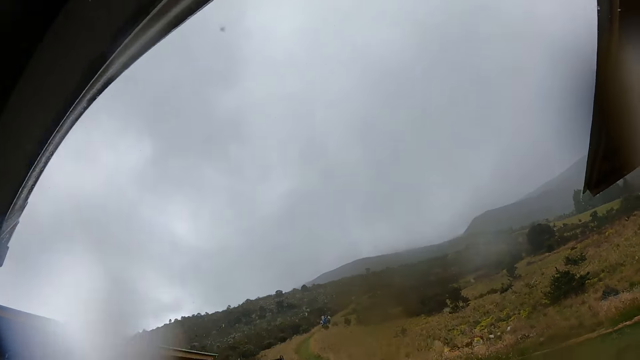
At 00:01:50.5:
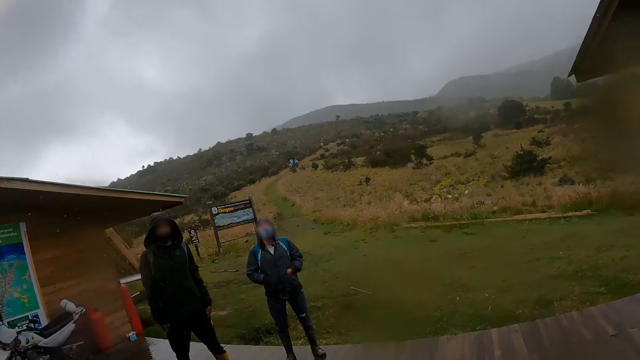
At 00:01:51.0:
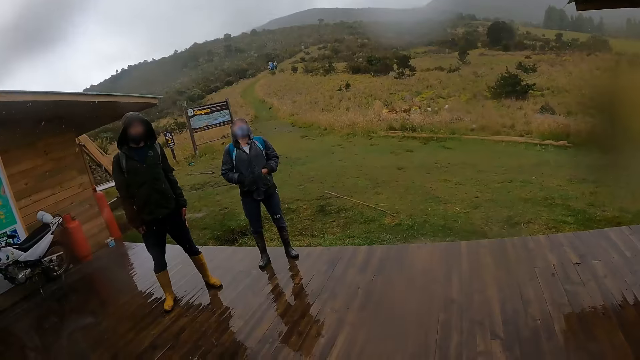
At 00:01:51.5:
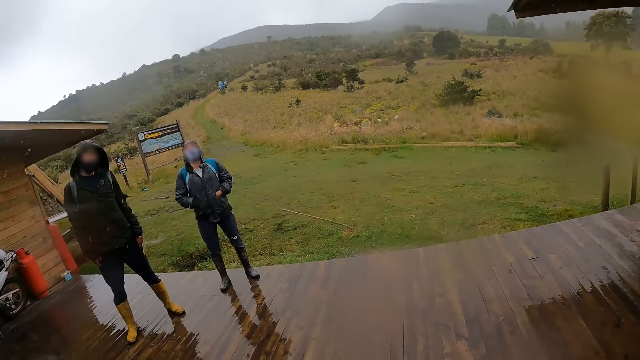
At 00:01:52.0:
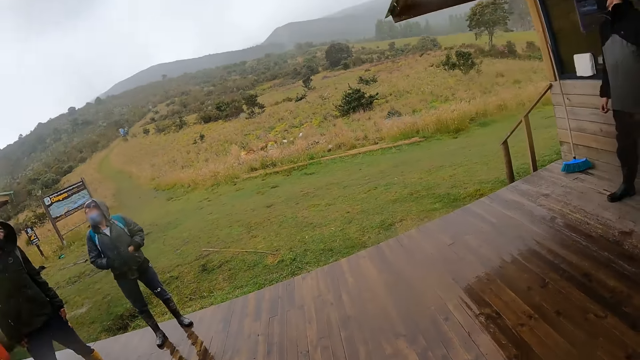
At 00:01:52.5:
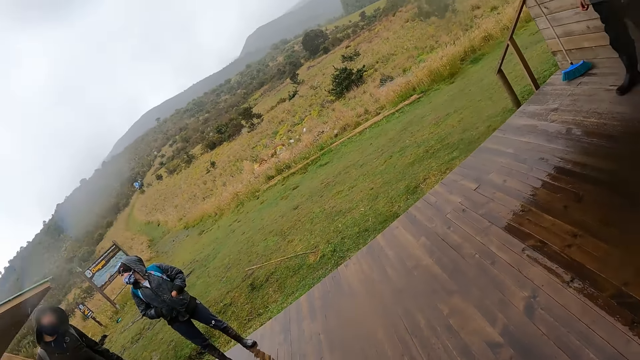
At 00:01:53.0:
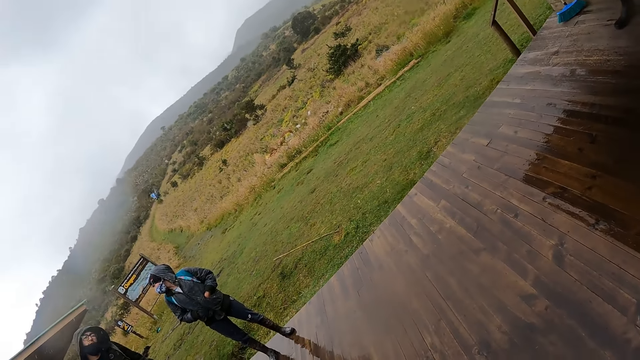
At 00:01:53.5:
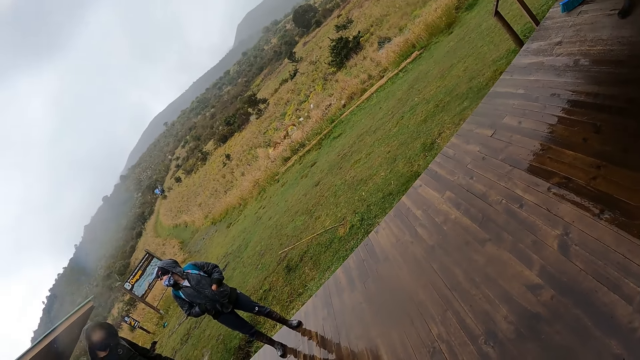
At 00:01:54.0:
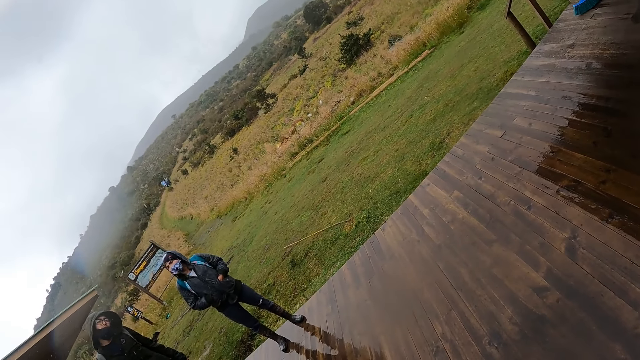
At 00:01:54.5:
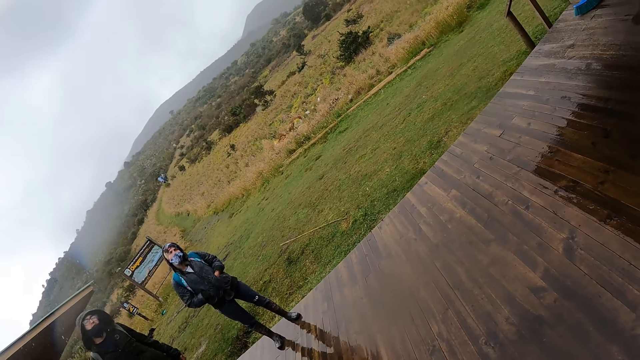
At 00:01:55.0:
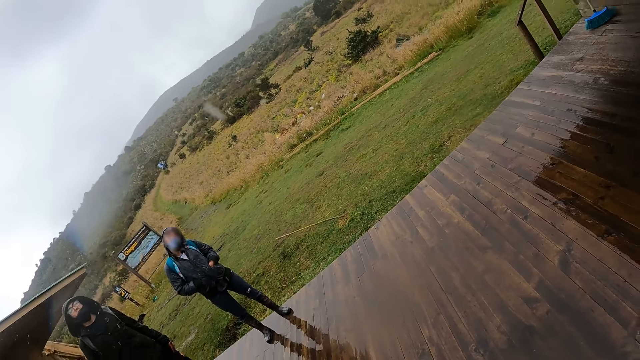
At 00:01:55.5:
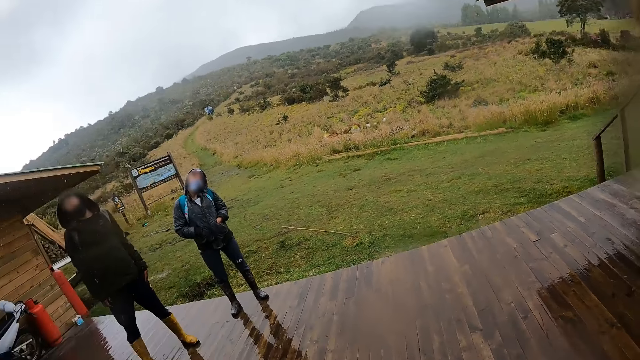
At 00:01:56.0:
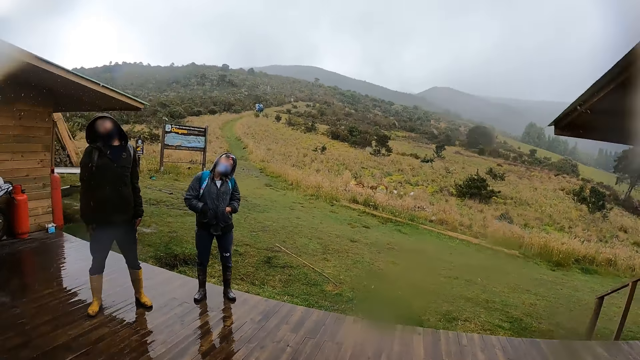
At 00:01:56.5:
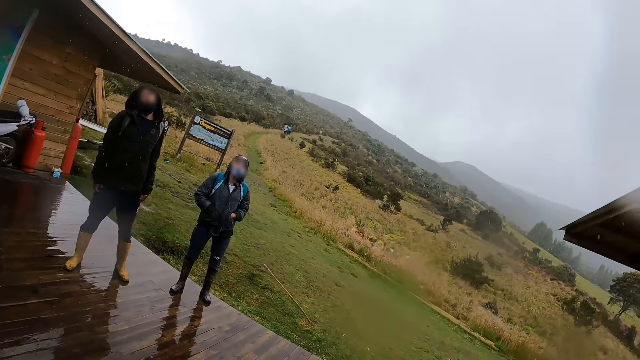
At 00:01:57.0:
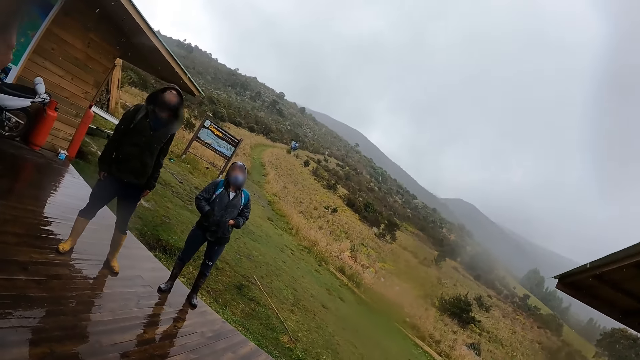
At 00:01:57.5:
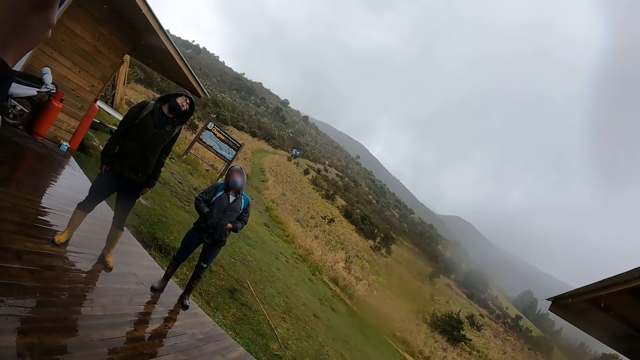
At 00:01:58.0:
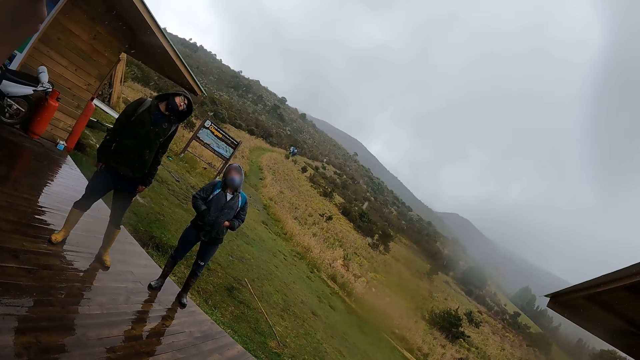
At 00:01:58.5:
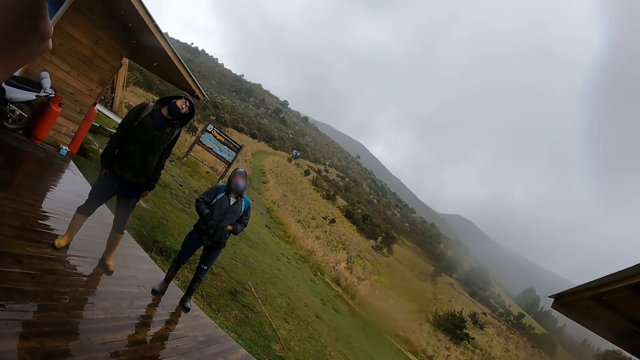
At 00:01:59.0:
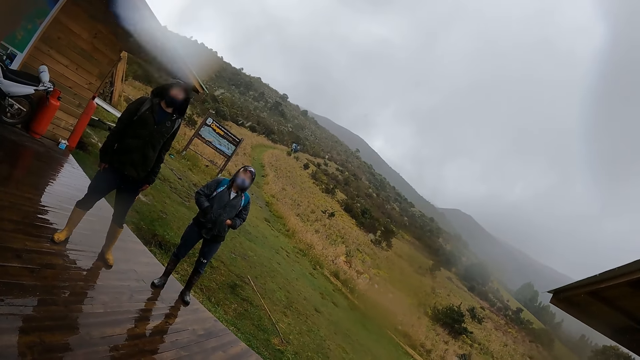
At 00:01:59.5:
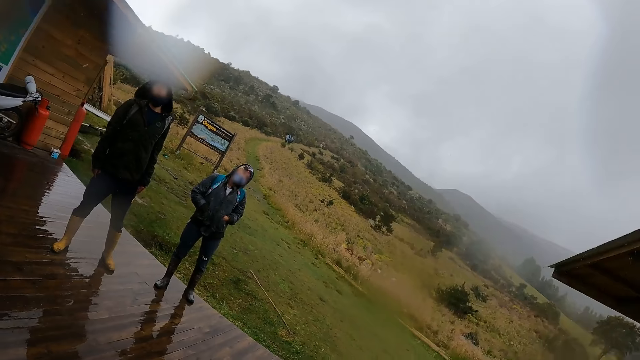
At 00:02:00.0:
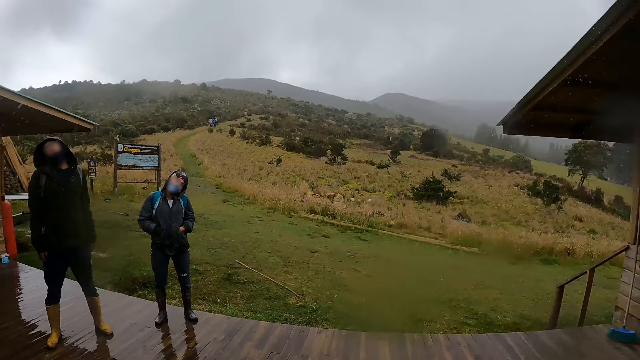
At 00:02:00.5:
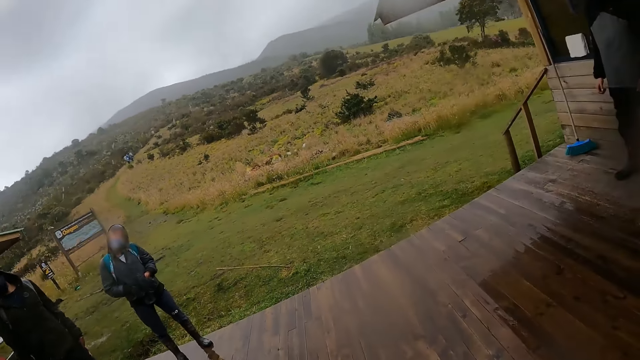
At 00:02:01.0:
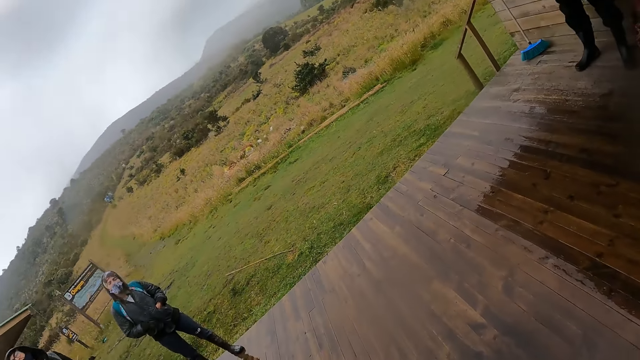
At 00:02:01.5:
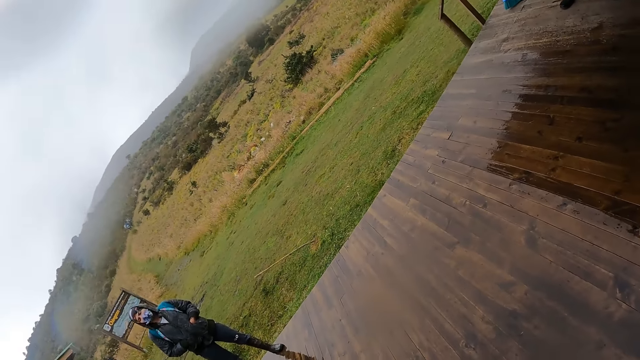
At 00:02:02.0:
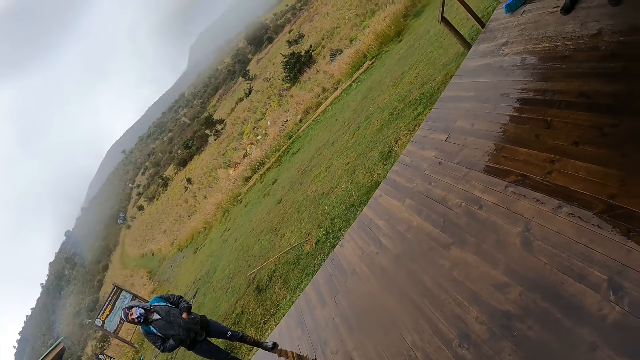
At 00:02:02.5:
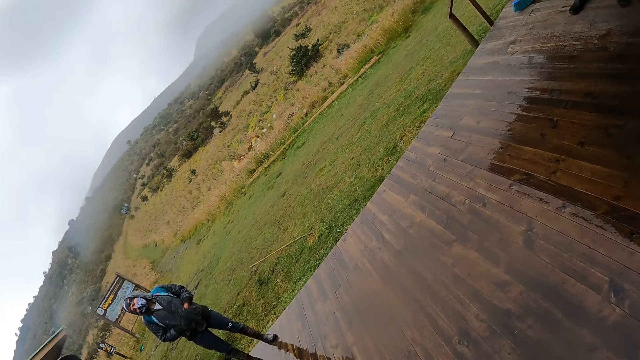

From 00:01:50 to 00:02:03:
A man leads the camera wearer and a group of people in an exercise routine. The camera wearer does some exercise.

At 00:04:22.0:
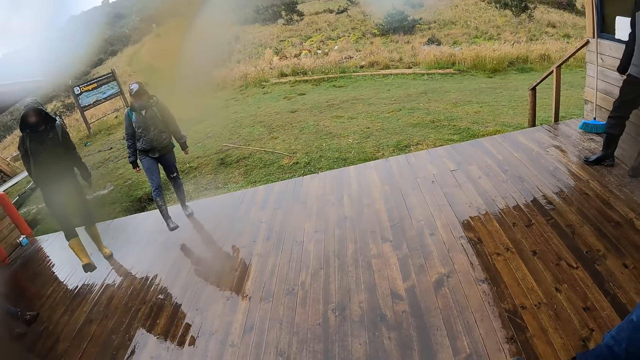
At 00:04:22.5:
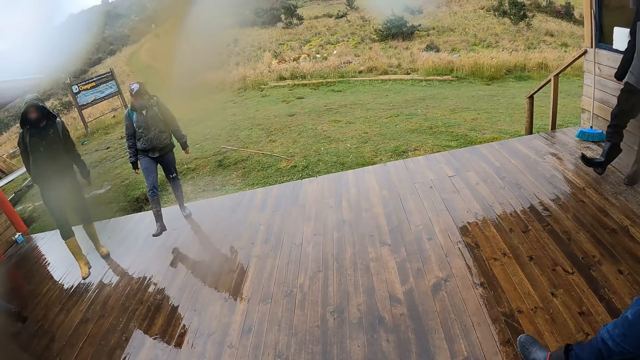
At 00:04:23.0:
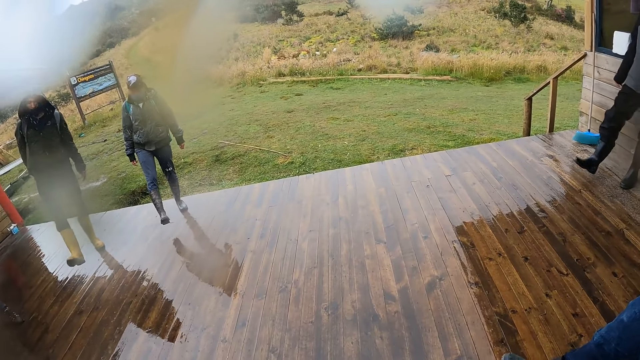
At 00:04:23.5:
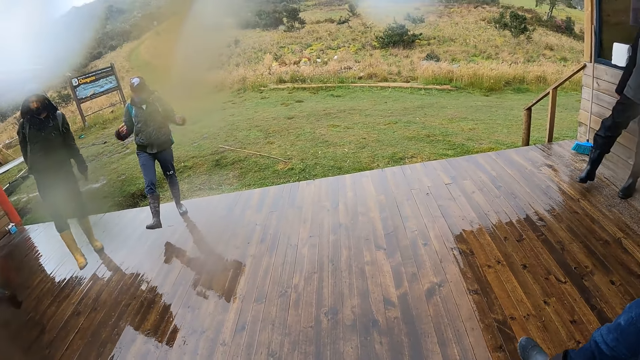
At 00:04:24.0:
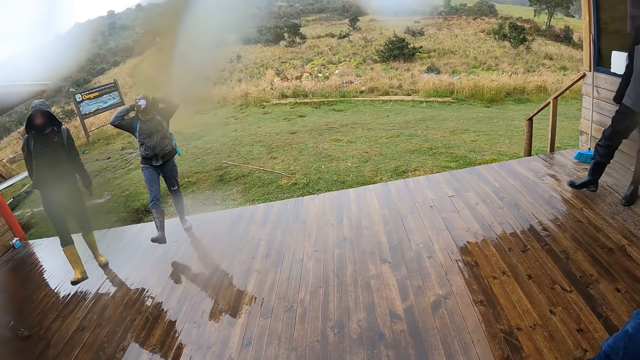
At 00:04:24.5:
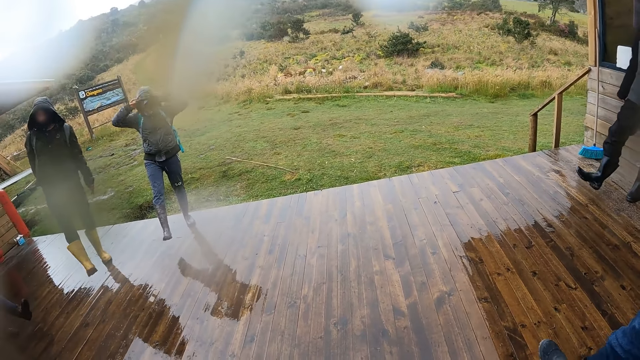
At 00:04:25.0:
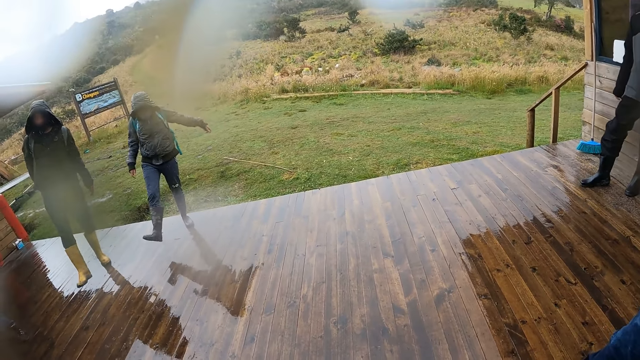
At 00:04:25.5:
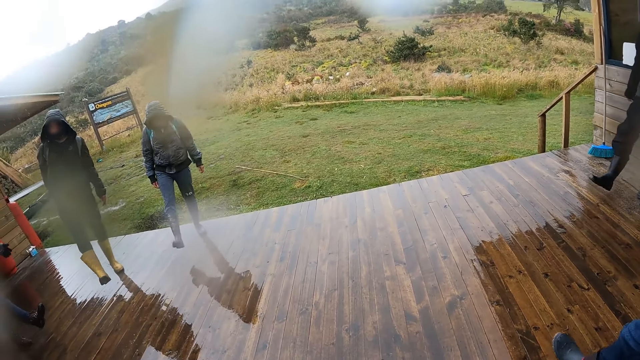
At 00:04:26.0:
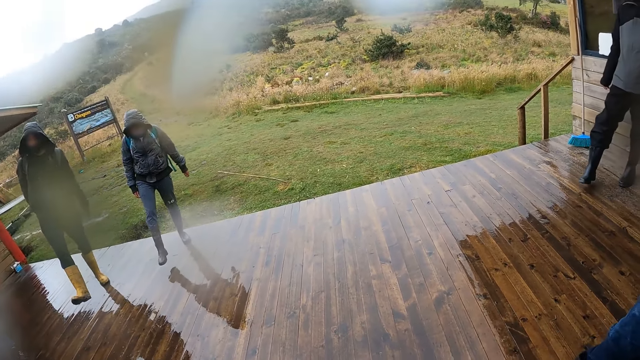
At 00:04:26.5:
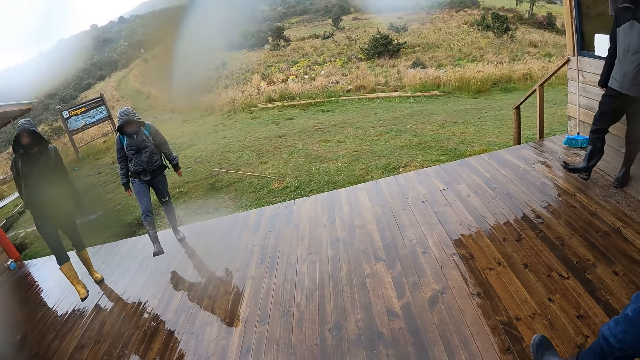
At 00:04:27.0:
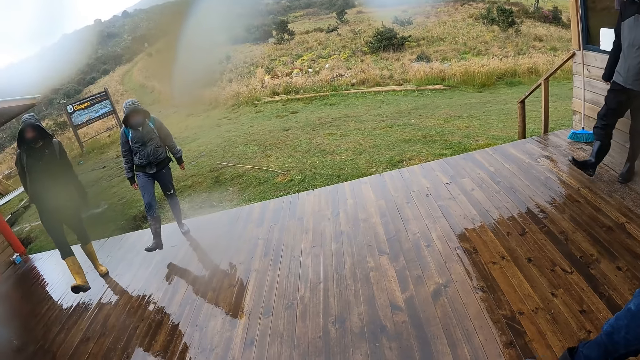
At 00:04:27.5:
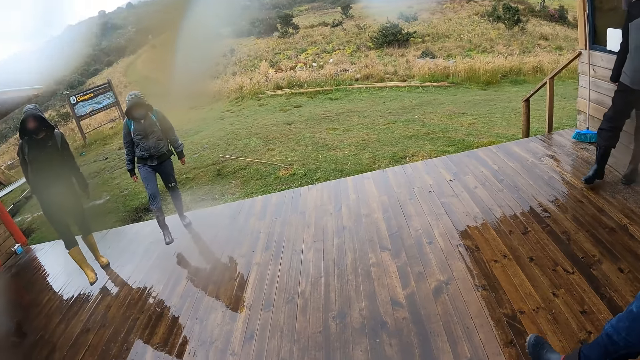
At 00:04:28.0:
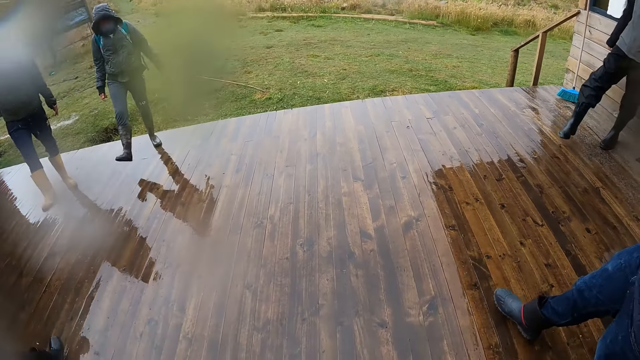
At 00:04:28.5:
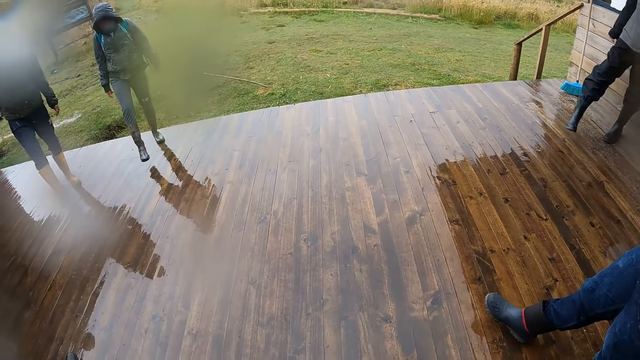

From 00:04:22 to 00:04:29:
A woman pulls a hood over her head with her hands.
